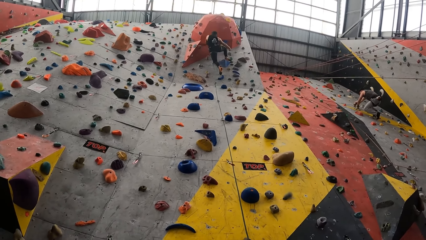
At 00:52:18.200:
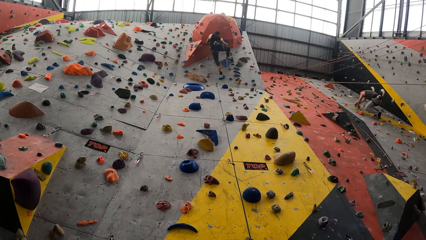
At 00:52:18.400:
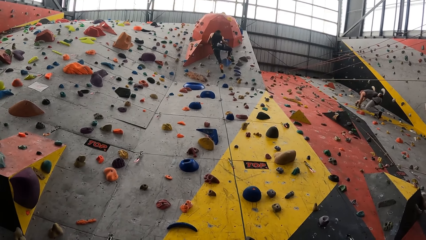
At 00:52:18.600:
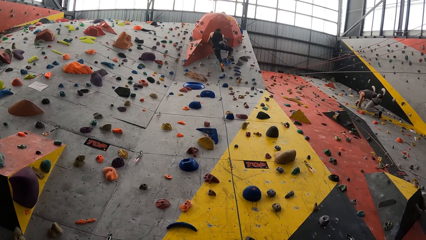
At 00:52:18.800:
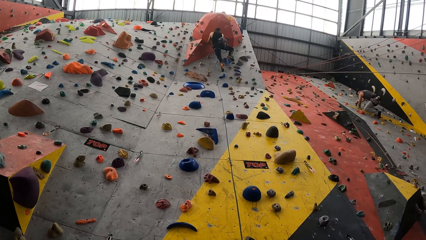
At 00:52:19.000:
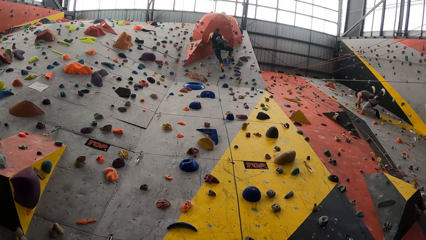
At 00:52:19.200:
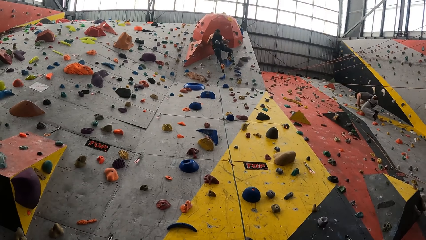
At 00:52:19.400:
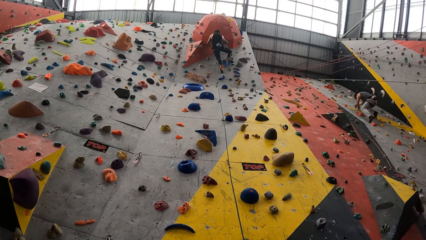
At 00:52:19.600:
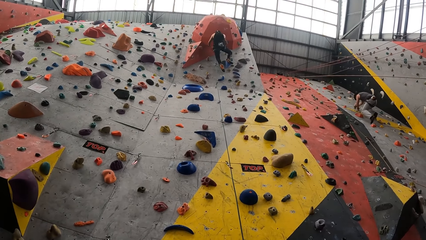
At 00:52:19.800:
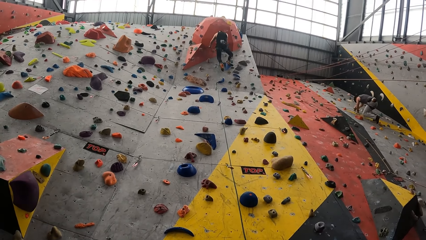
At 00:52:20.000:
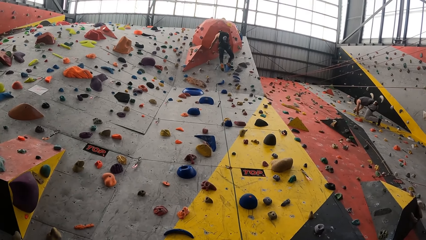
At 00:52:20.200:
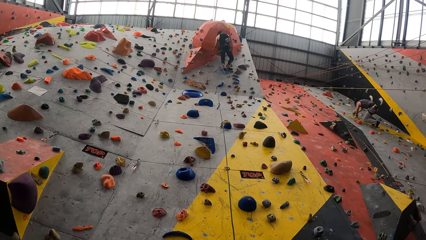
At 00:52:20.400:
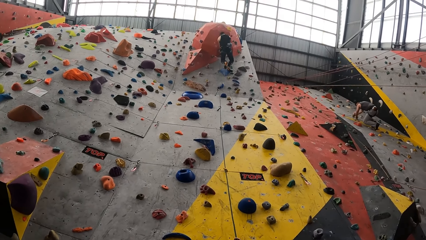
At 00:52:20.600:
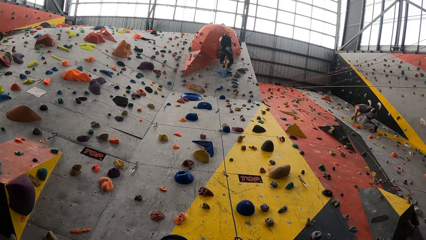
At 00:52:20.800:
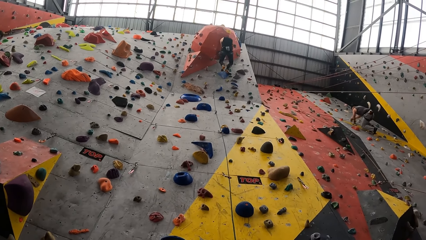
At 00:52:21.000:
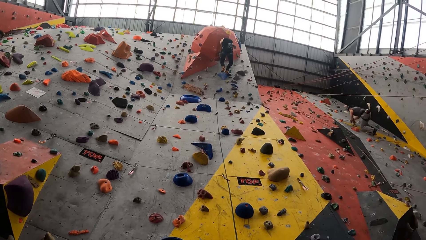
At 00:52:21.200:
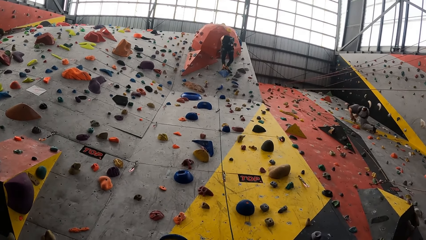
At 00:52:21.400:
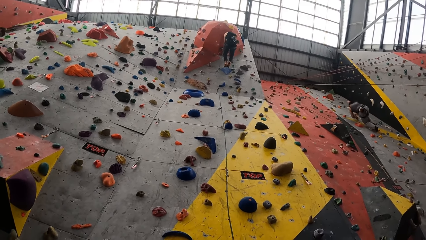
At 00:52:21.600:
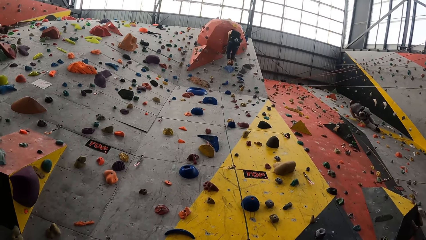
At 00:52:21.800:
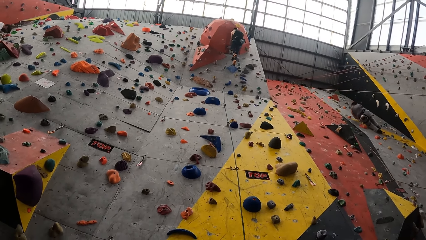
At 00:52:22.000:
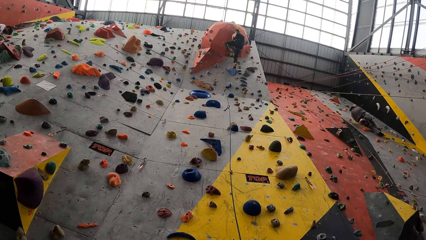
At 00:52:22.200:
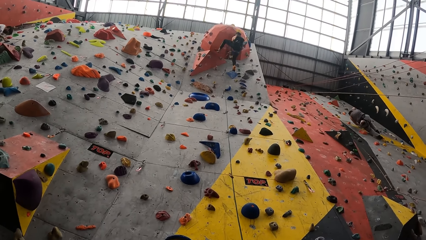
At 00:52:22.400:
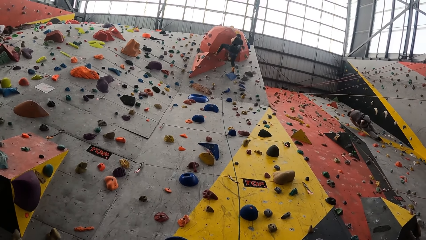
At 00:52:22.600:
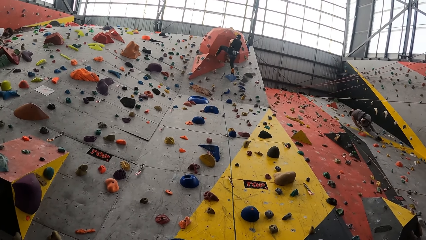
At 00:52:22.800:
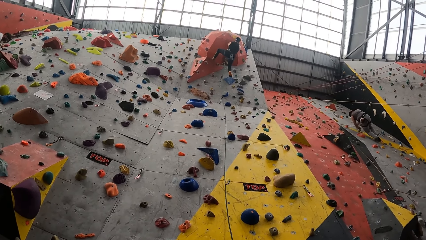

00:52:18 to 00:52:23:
A man climbs the climbing wall.

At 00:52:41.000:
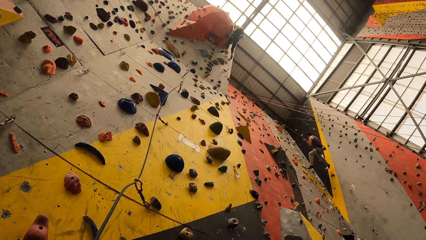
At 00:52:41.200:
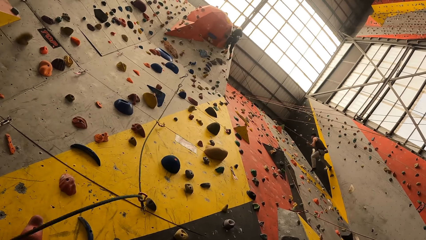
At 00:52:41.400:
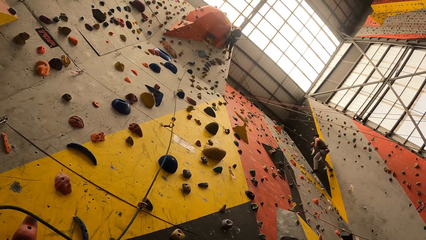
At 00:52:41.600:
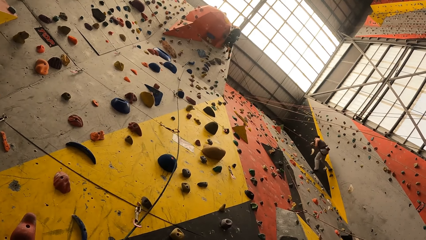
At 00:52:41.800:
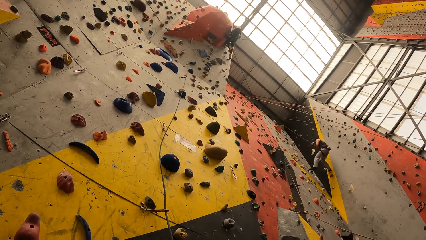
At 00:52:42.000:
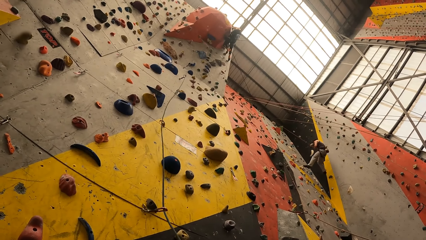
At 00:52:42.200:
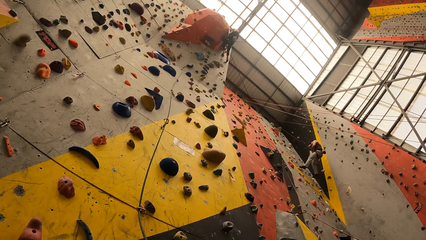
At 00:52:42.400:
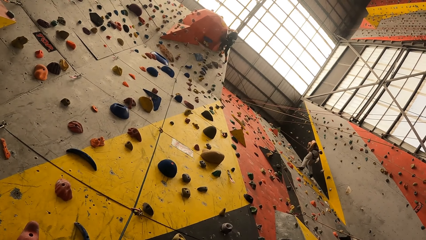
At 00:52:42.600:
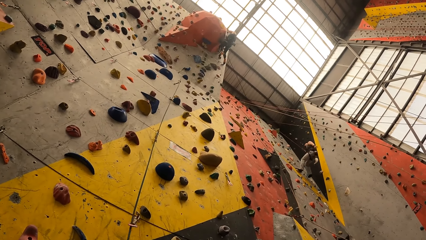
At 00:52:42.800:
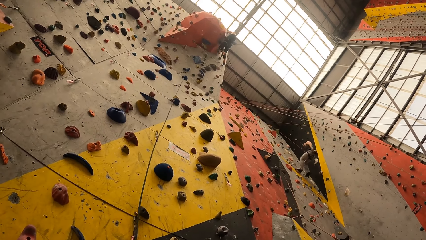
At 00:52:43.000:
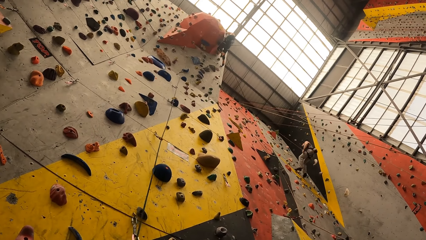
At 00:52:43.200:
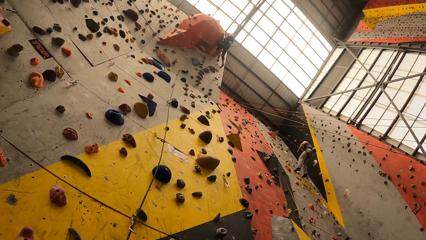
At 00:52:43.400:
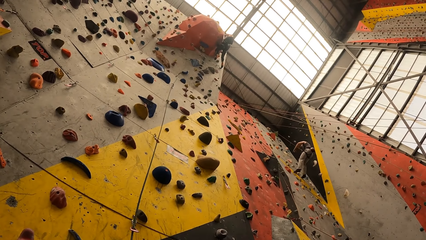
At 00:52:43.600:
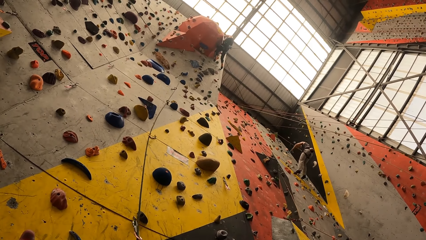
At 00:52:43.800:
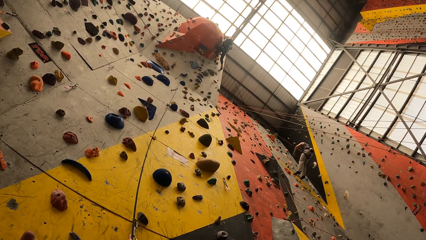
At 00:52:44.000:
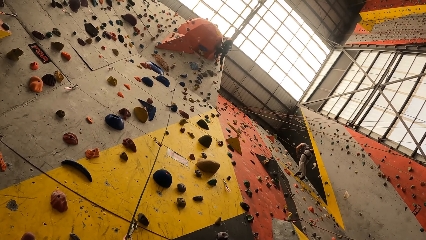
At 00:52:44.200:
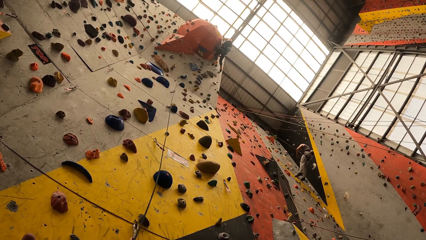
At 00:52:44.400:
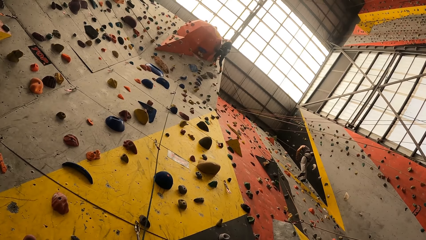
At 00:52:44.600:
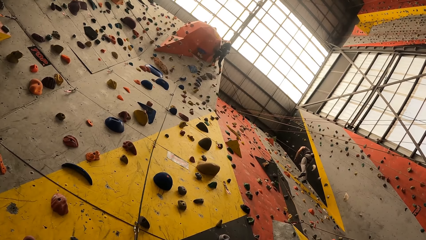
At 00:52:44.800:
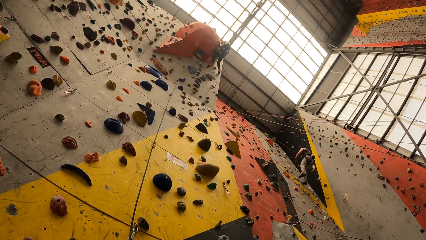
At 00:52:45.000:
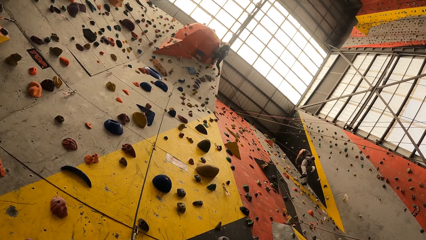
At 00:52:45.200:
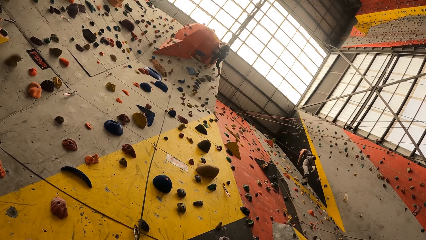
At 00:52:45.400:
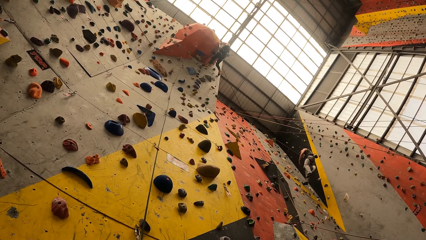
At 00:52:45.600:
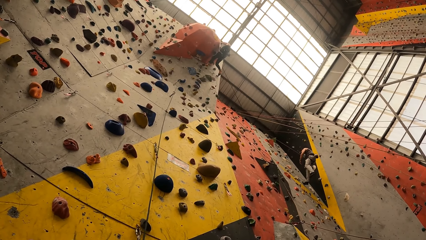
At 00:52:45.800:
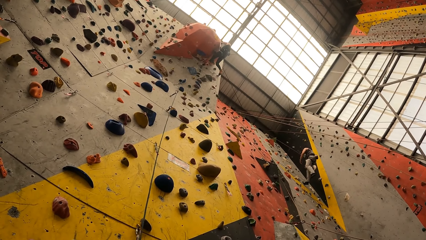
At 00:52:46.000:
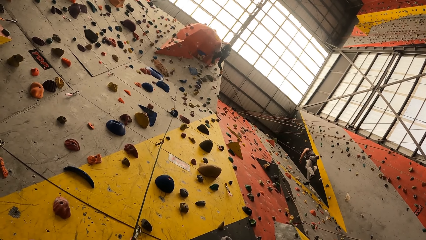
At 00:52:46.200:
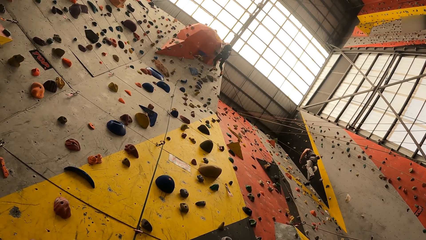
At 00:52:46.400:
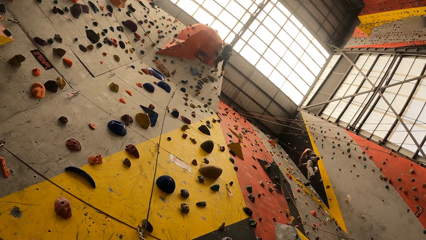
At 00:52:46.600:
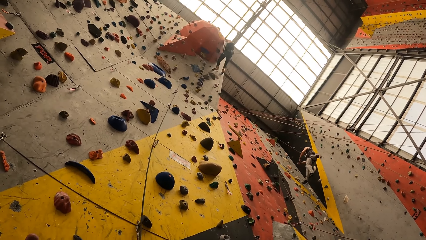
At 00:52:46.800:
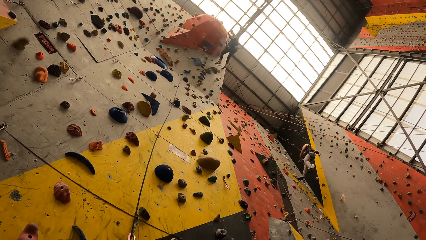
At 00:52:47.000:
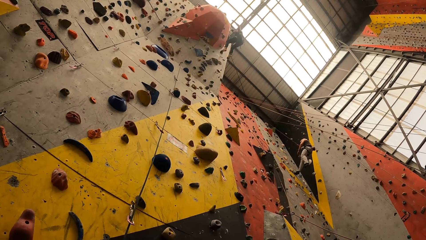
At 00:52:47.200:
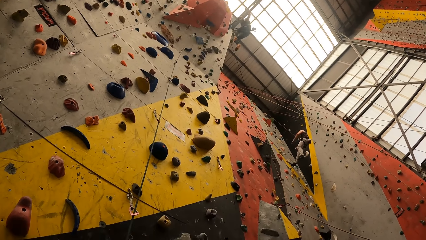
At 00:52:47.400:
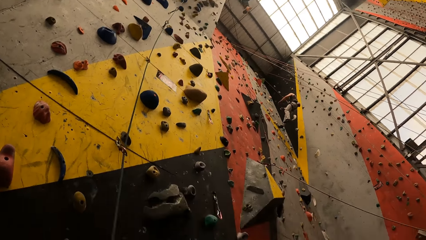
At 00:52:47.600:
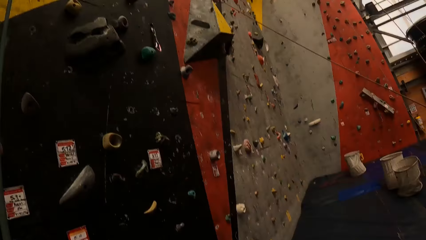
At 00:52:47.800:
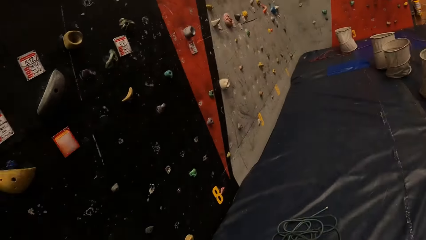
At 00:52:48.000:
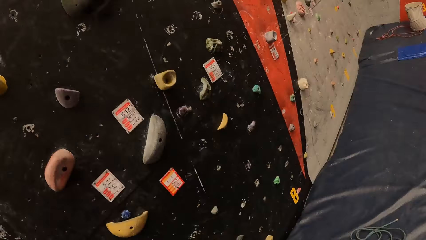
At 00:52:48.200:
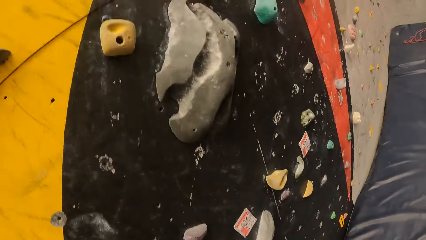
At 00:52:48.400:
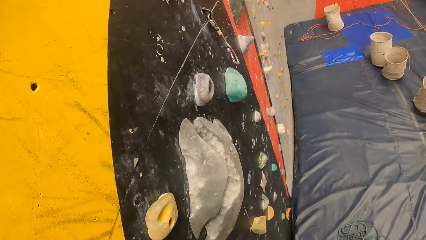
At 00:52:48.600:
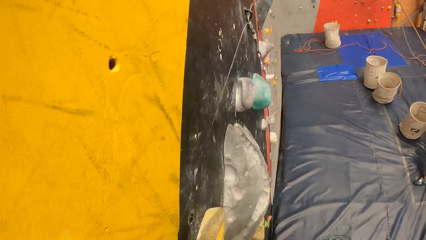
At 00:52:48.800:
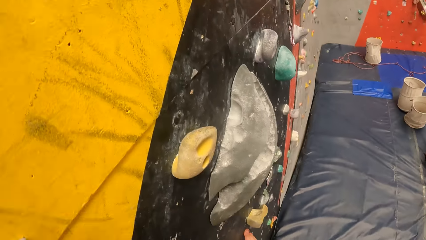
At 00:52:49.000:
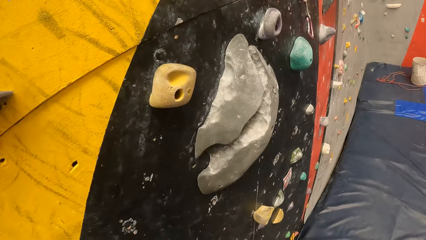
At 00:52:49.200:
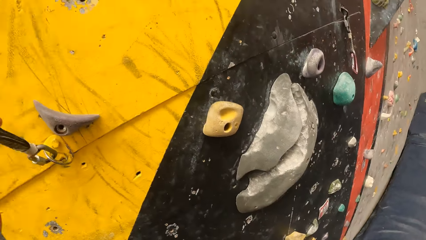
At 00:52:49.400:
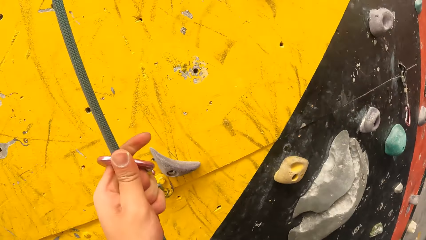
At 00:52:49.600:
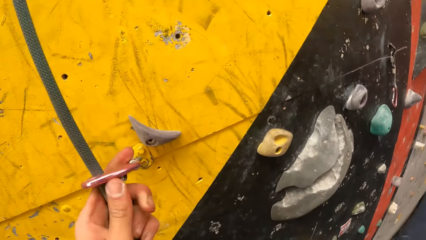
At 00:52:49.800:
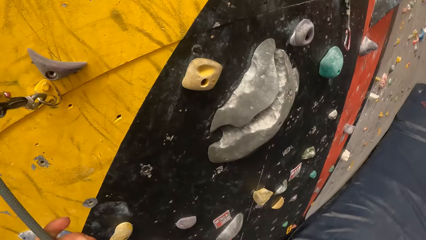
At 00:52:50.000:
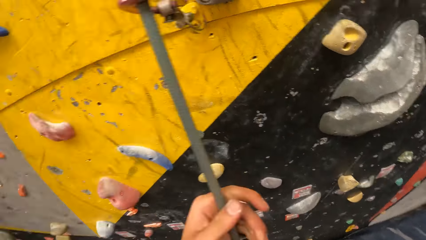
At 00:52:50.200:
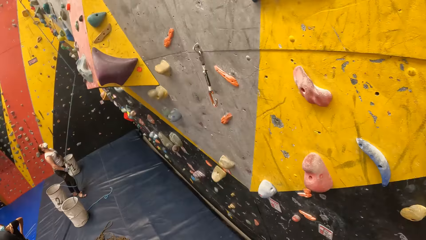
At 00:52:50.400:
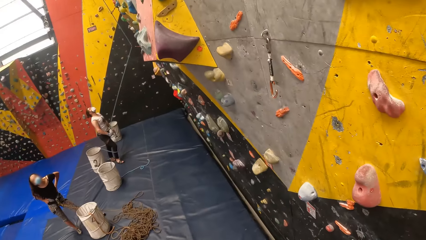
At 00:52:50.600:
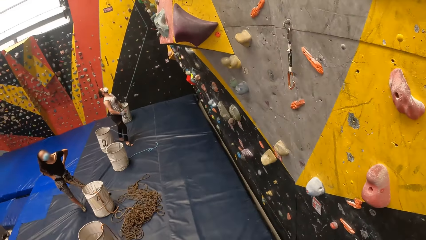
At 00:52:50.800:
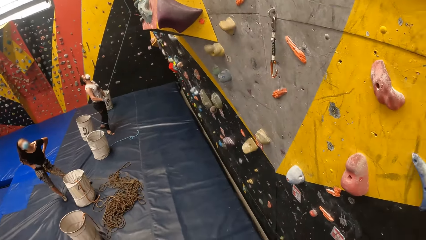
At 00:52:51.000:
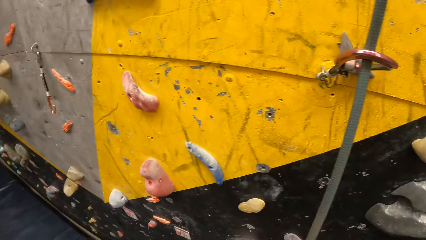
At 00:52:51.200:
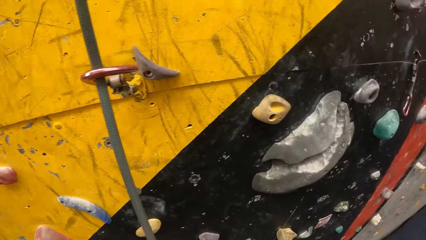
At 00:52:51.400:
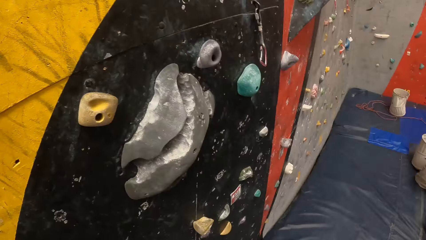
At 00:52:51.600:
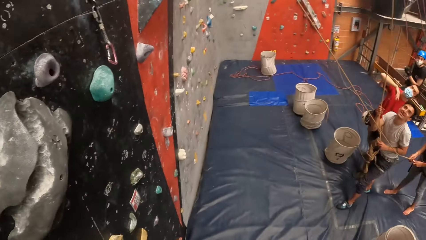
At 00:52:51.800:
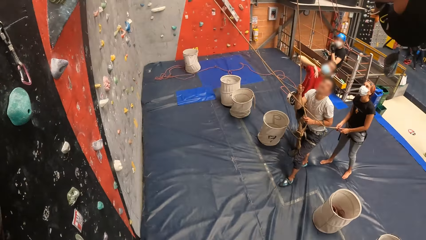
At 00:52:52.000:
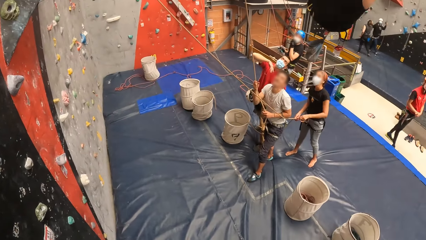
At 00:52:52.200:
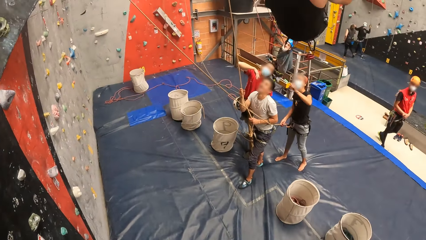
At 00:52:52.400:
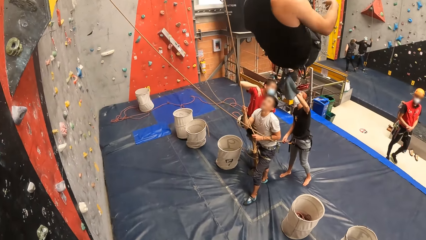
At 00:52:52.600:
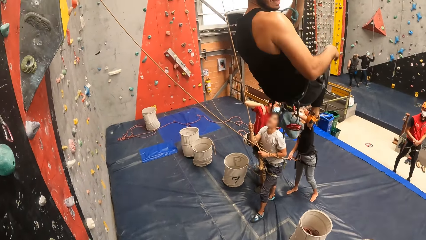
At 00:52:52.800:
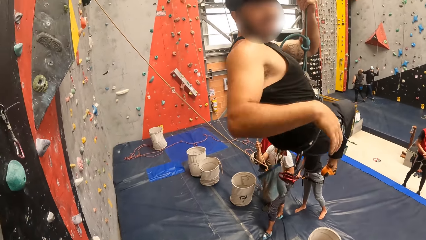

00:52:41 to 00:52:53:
The camera wearer pulls the rope. A man climbs the climbing wall. The man moves. The camera wearer looks around. They hold the climbing rope. They pull the rope. They look around the room.
